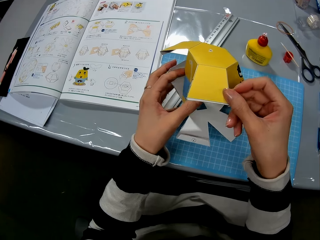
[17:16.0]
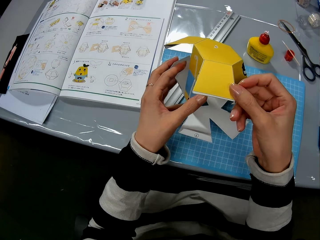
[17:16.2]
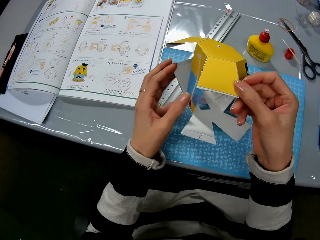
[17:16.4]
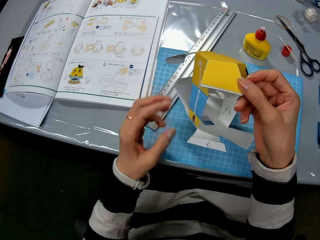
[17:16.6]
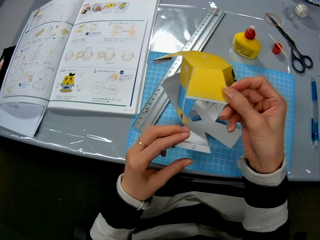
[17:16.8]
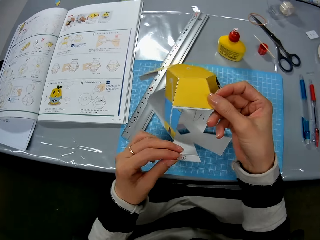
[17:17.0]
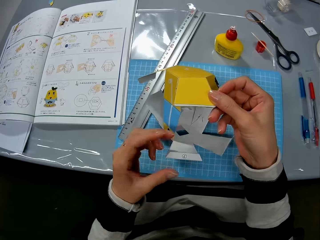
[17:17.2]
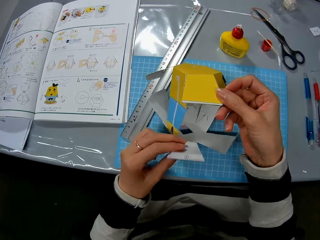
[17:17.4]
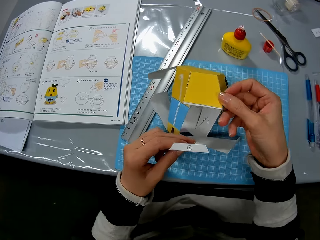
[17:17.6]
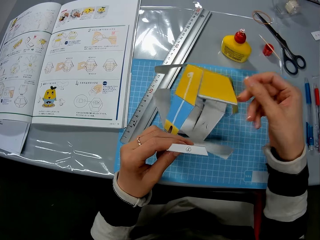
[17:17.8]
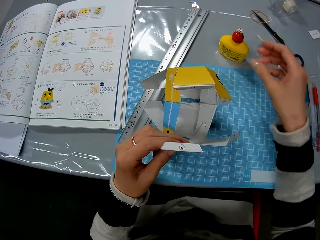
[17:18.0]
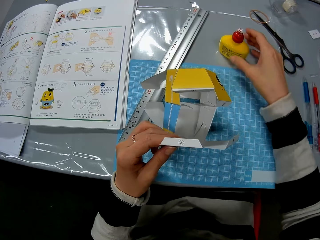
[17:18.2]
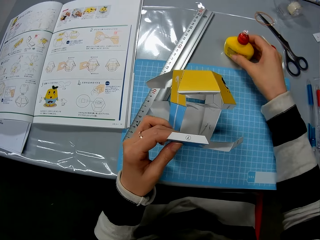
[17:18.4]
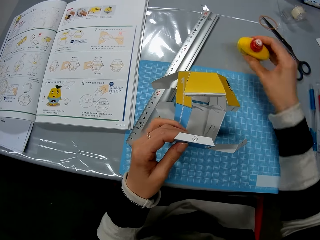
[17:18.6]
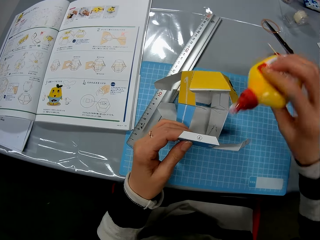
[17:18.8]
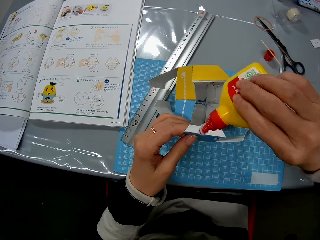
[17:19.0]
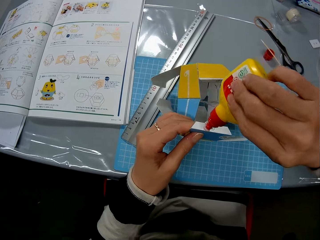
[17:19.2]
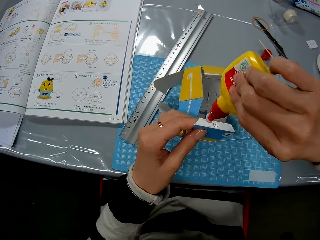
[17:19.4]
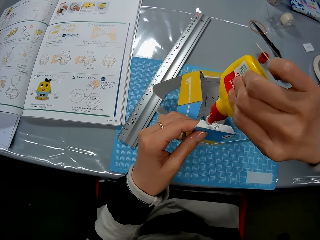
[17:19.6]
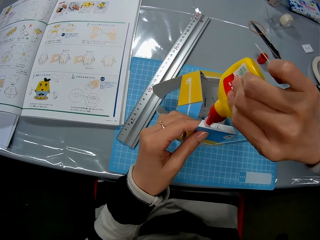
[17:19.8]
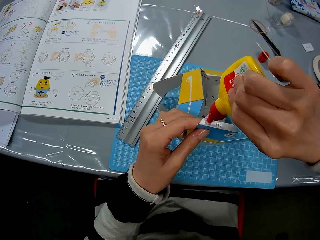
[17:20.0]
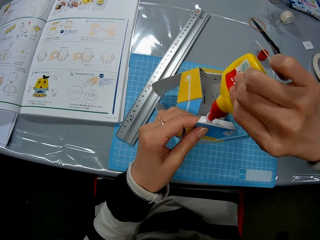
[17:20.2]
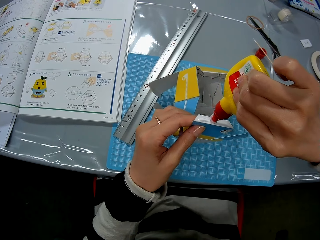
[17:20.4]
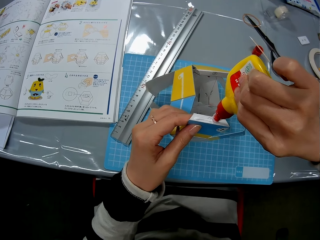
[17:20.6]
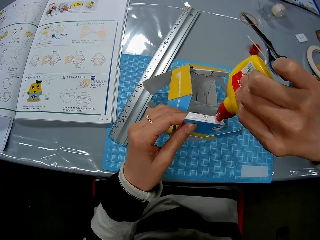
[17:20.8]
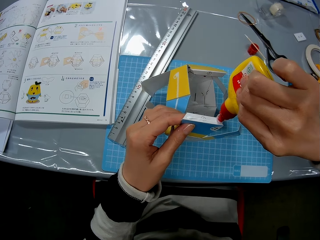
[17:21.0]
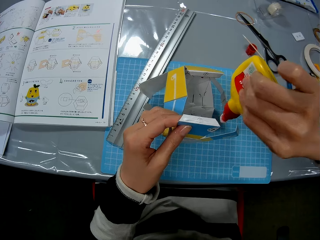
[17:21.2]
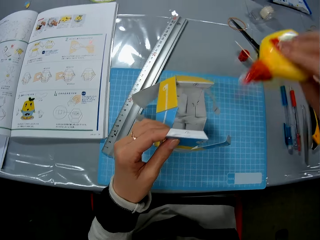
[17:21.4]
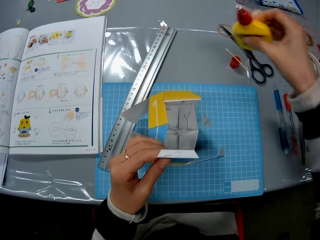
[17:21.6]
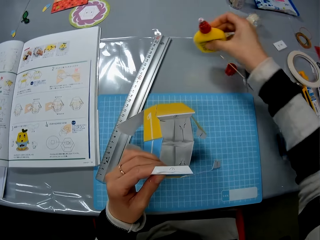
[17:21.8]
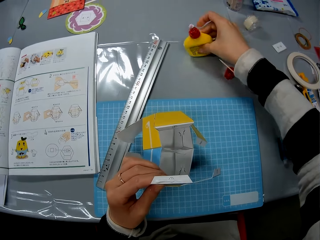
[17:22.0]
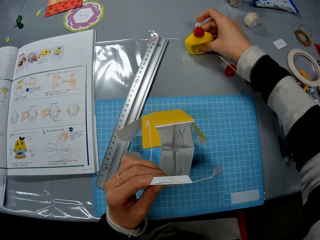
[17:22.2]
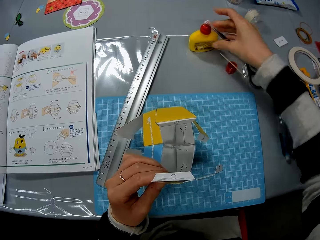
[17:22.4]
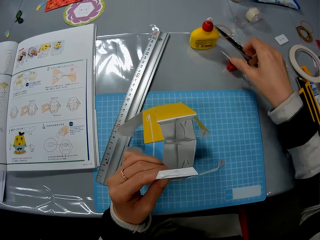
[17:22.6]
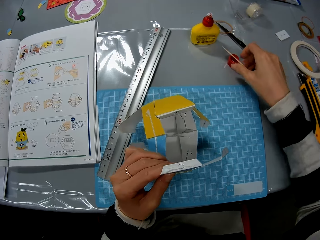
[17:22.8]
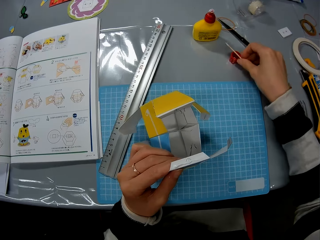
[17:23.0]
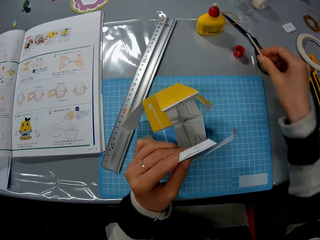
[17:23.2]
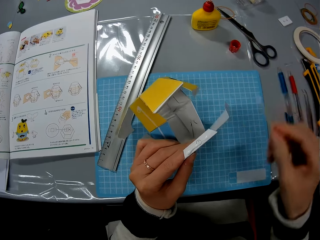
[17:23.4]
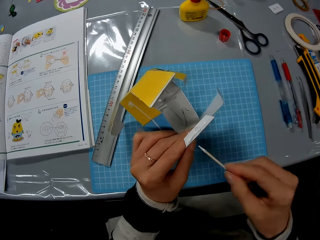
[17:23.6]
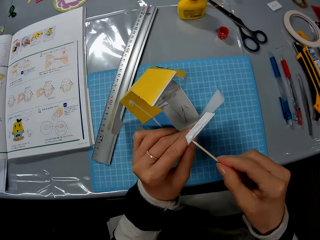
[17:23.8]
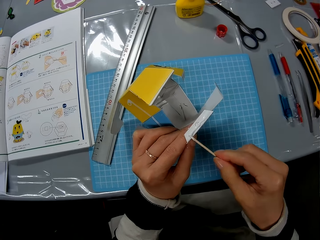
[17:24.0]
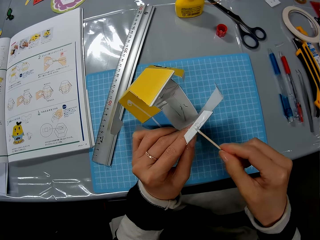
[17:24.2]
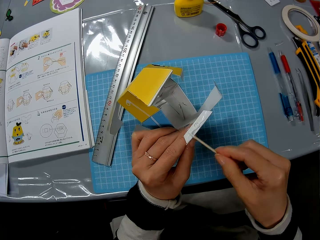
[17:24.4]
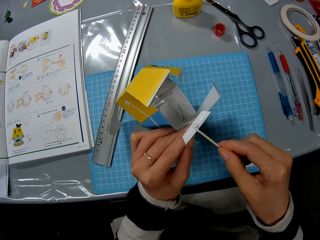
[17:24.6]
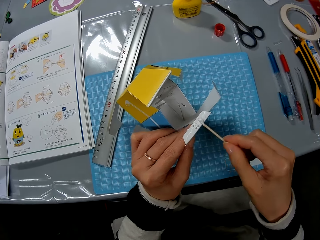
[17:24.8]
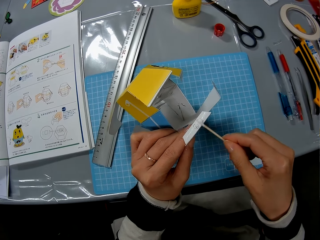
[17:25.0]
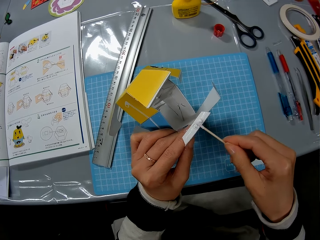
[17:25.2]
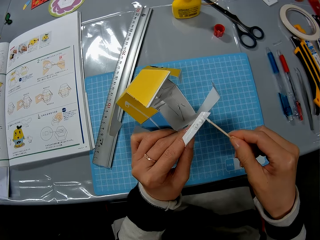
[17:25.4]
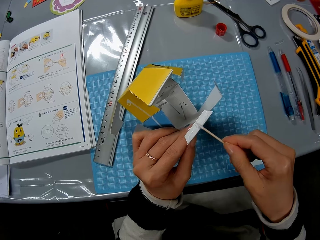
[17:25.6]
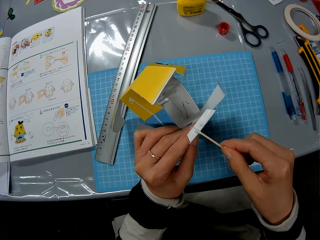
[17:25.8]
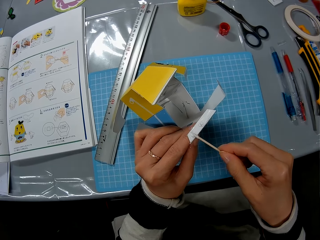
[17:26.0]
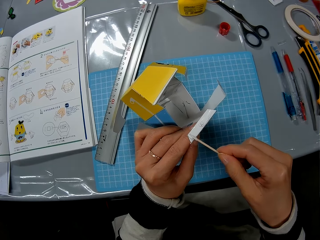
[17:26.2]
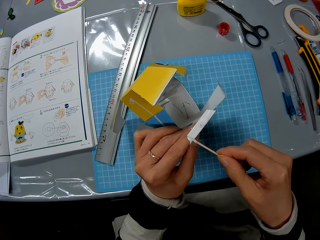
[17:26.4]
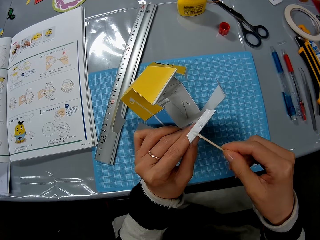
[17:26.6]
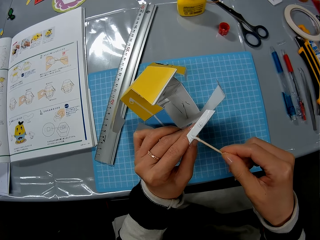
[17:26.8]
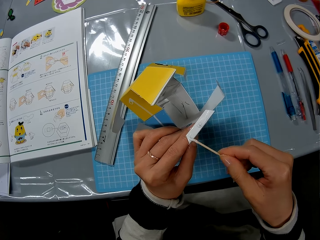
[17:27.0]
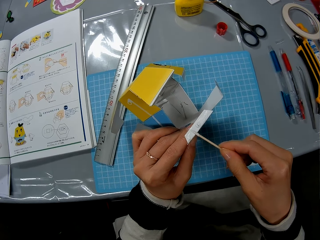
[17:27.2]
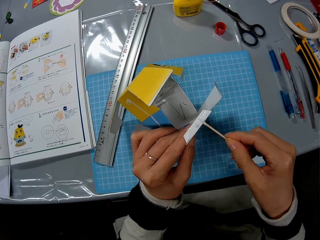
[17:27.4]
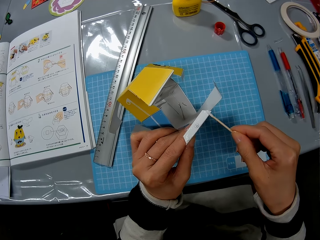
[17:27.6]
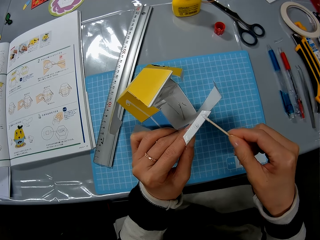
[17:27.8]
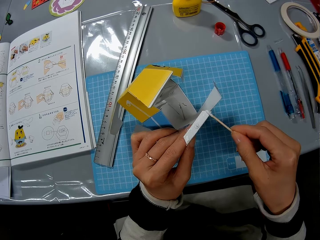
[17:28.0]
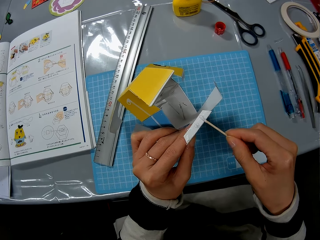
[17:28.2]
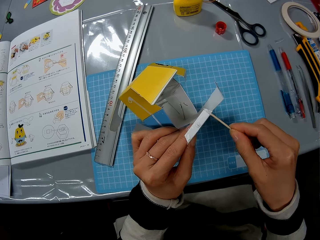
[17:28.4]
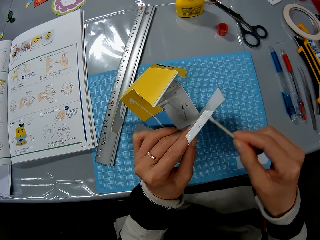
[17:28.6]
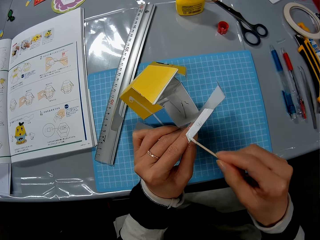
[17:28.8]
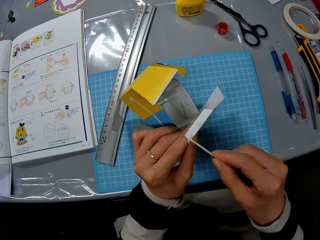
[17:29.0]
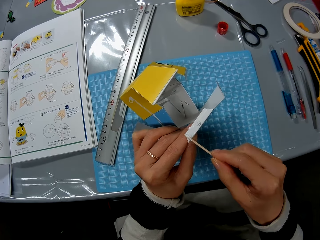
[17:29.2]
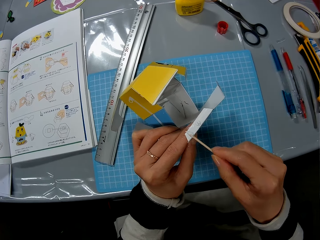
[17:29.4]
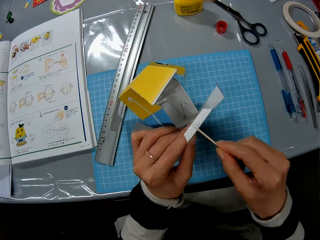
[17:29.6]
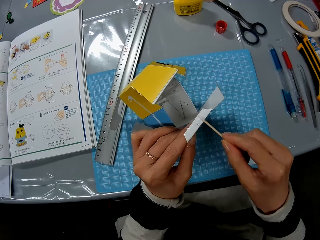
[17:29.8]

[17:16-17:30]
The camera wearer picks up the super glue from the table. They put the super glue on the table. They put some glue on the paper. They put the super glue on the table again. They pick up the wood craft stick from the table. They use the stick to spread glue on the paper craft.

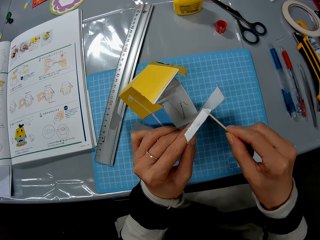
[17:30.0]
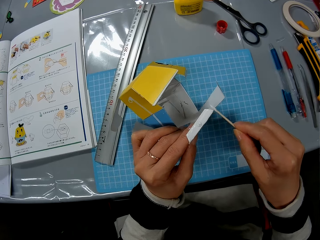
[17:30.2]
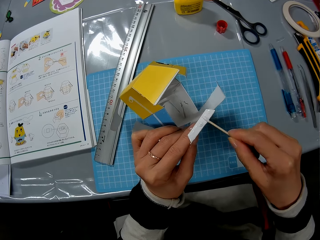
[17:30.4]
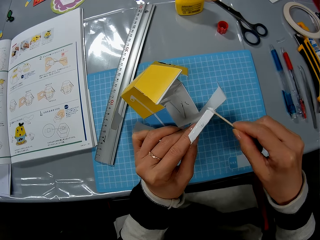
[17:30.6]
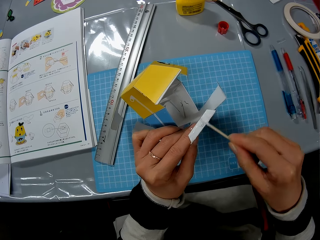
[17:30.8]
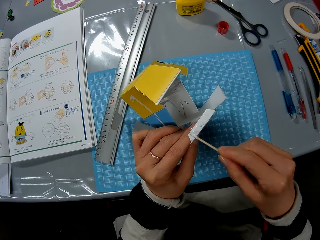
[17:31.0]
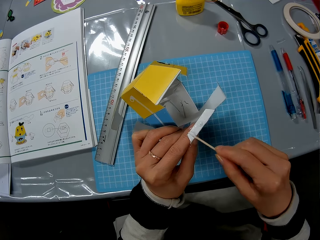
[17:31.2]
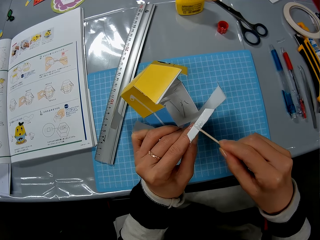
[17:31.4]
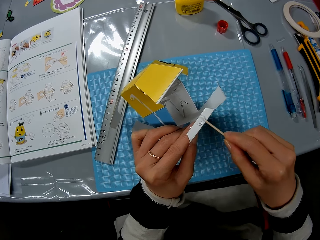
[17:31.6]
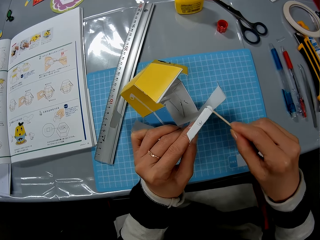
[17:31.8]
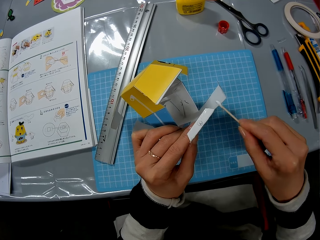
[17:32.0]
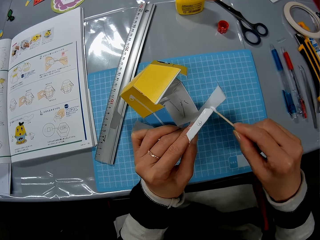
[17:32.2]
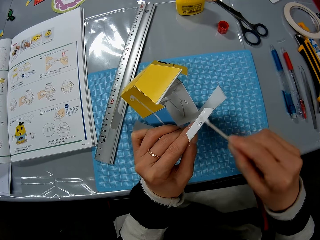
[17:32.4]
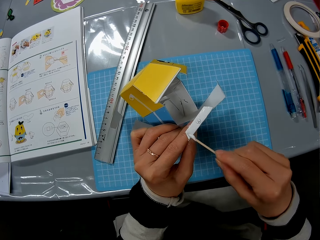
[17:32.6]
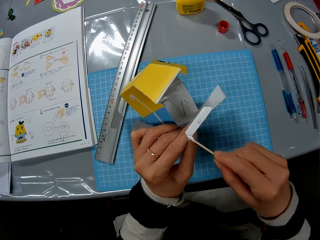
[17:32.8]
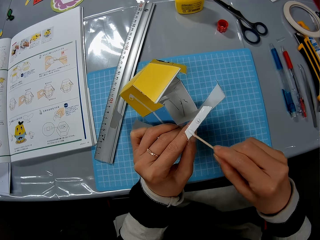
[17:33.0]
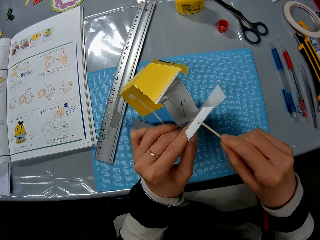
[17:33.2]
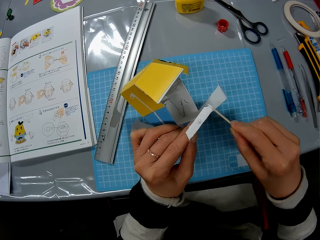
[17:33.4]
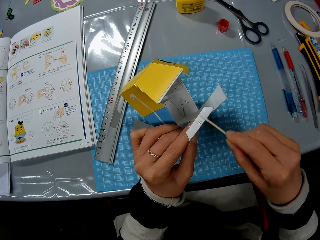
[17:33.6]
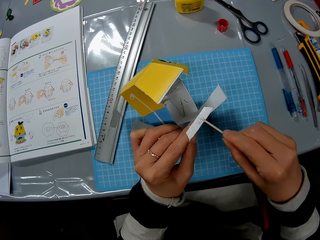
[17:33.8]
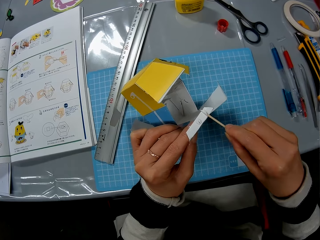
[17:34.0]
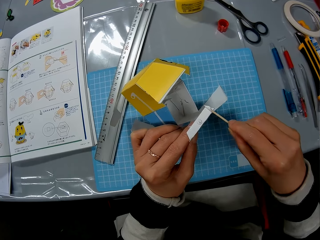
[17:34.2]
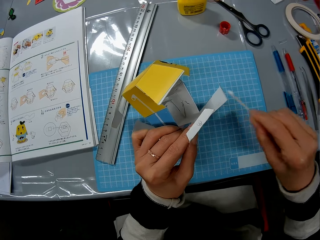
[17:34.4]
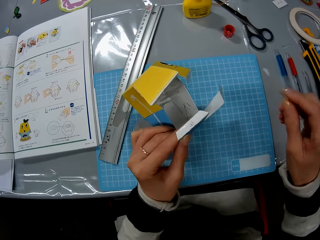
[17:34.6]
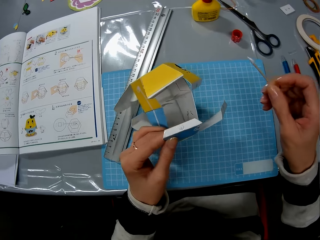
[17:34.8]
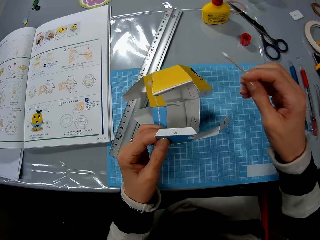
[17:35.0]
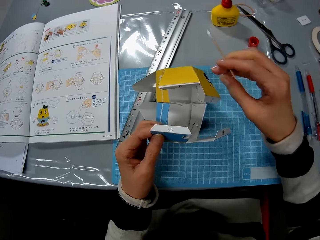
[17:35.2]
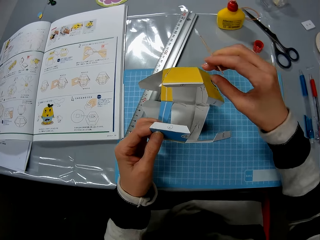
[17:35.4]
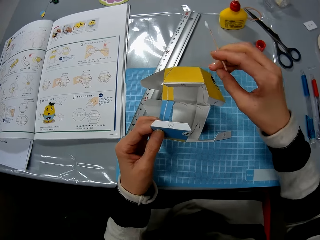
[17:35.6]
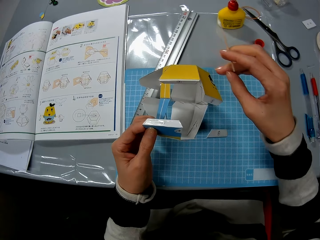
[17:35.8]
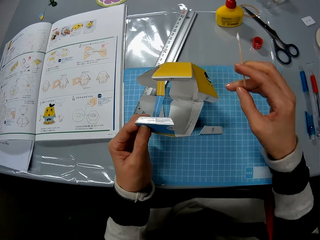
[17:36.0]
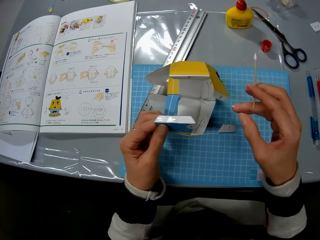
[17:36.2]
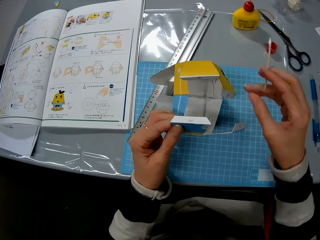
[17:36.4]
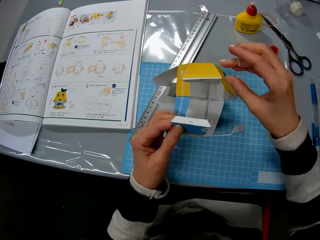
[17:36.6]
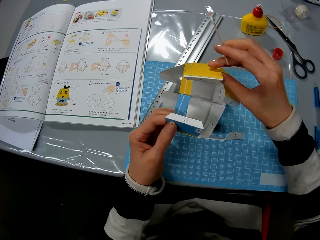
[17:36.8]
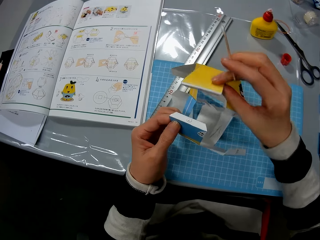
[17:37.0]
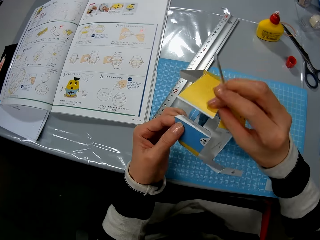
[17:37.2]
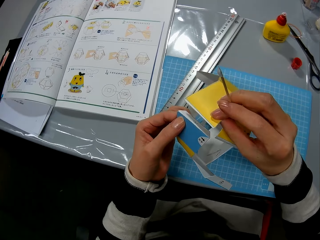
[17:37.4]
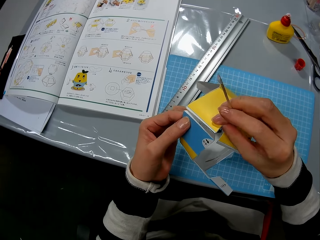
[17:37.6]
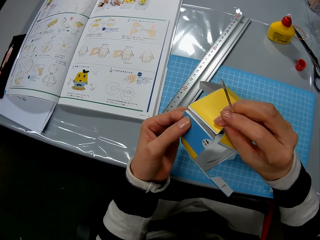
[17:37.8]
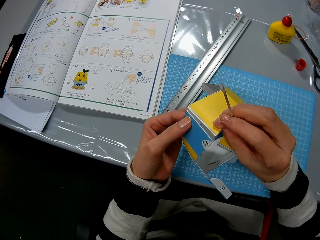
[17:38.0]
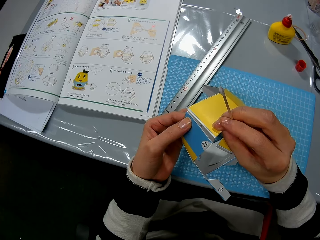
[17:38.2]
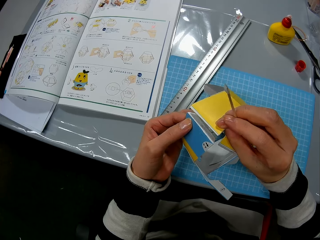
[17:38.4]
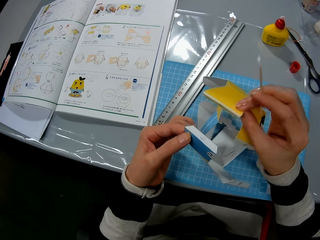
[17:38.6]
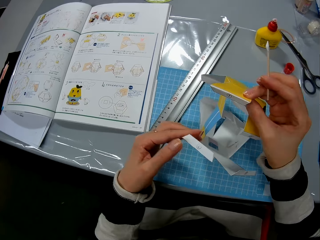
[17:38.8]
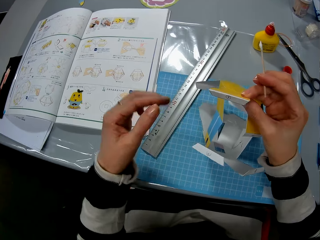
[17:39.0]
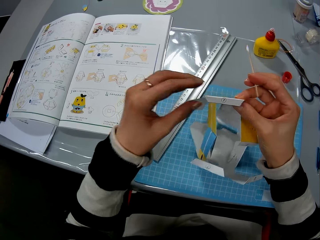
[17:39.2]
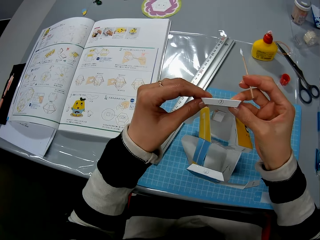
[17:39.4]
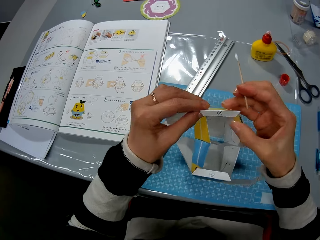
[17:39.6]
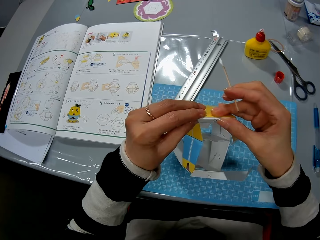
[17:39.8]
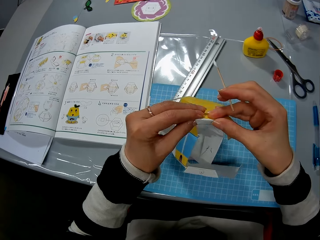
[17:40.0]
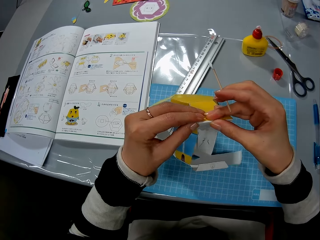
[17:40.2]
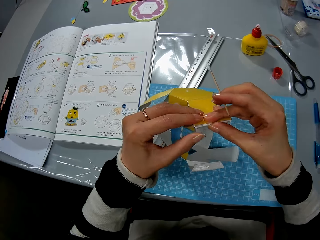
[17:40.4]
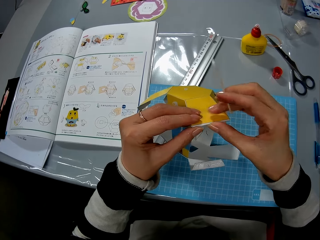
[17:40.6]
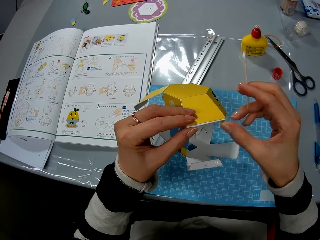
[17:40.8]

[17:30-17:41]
The camera wearer fixes the decoration.
